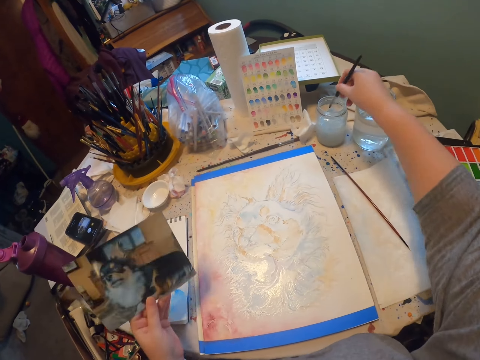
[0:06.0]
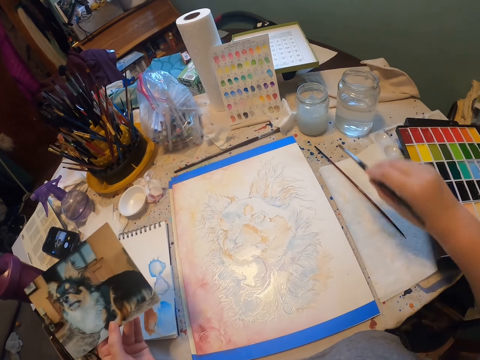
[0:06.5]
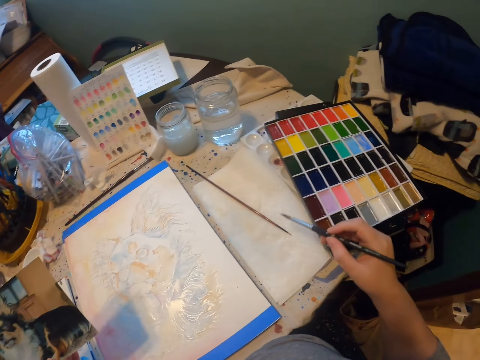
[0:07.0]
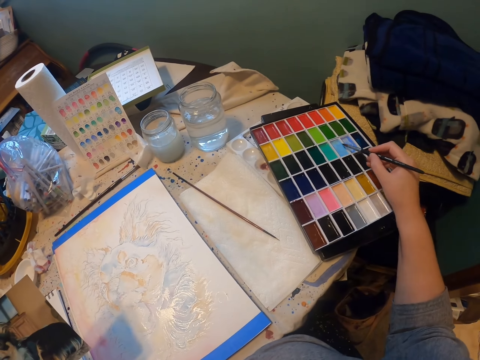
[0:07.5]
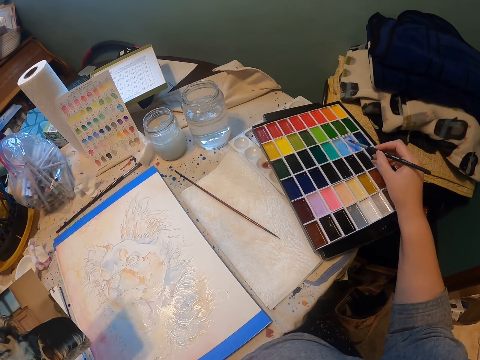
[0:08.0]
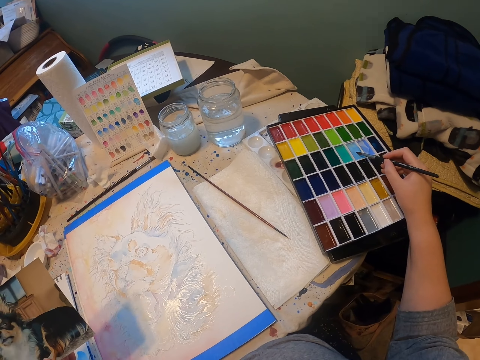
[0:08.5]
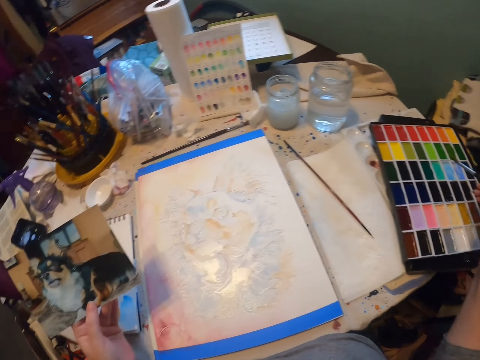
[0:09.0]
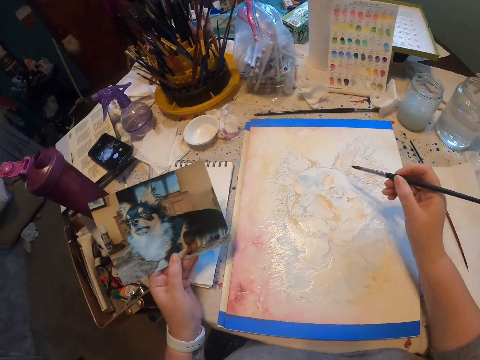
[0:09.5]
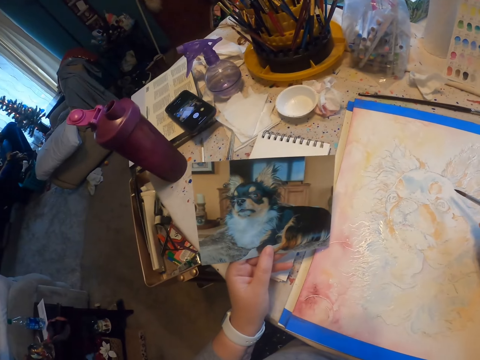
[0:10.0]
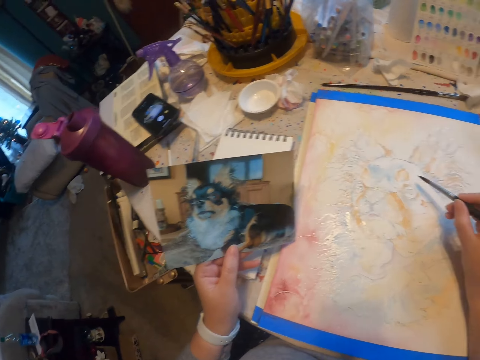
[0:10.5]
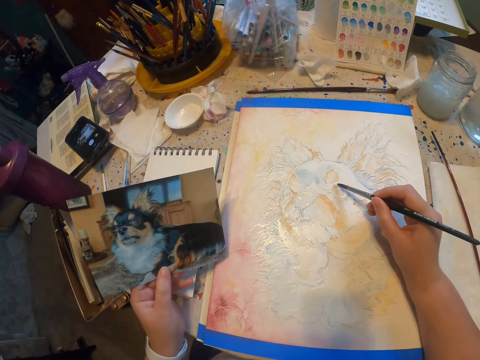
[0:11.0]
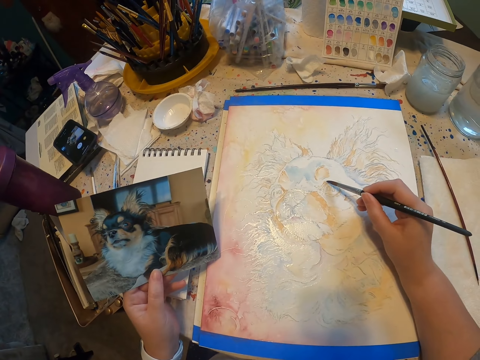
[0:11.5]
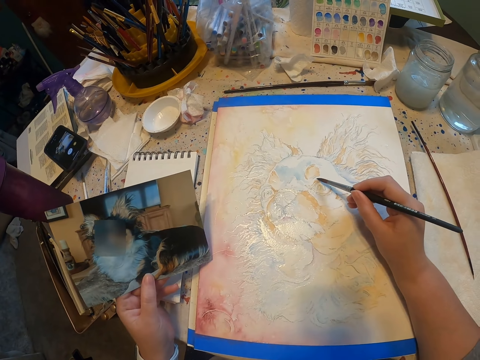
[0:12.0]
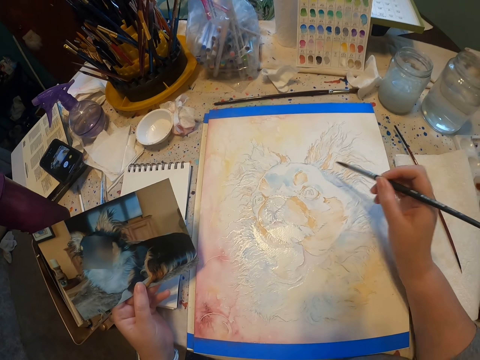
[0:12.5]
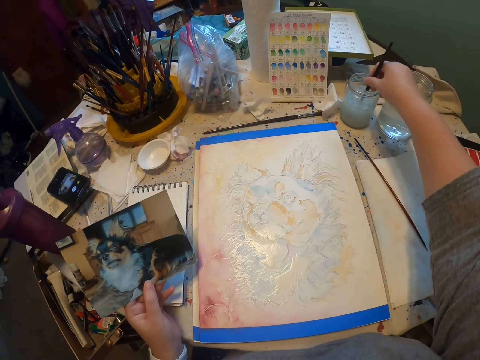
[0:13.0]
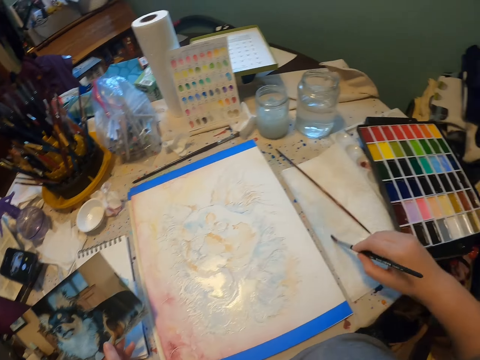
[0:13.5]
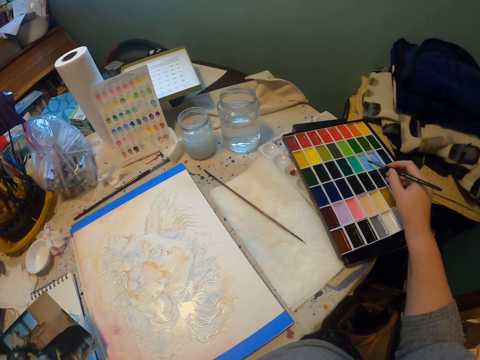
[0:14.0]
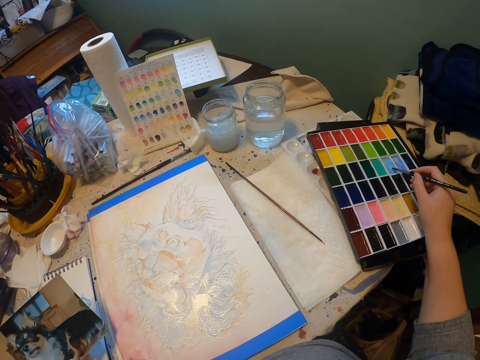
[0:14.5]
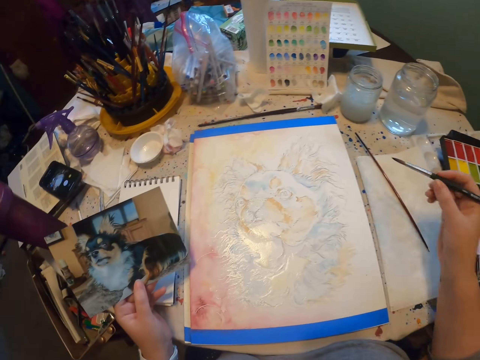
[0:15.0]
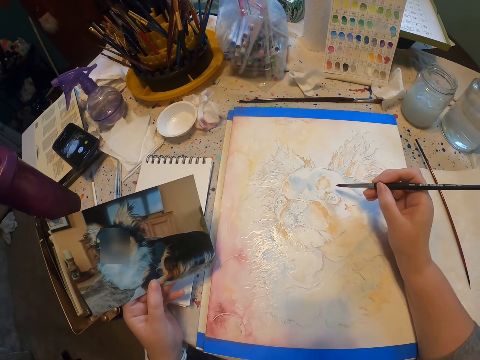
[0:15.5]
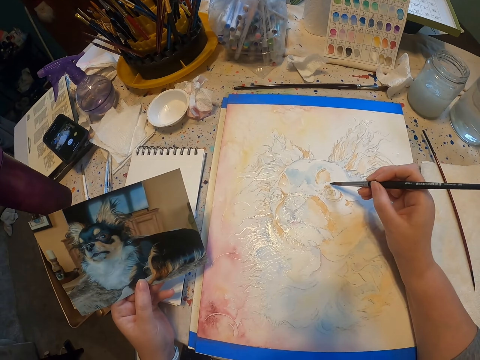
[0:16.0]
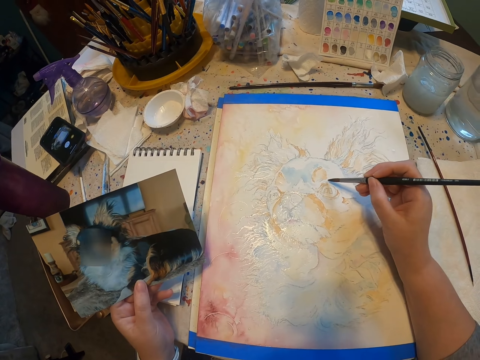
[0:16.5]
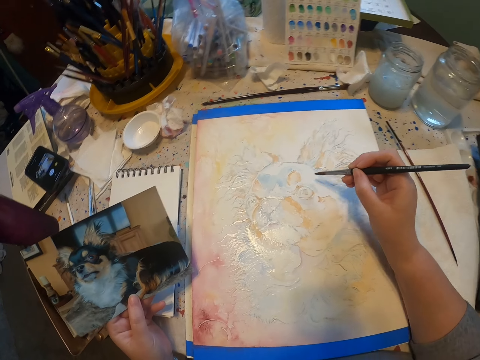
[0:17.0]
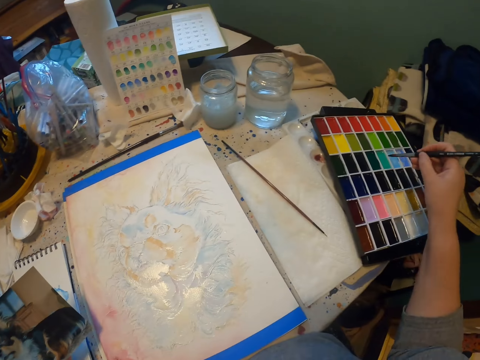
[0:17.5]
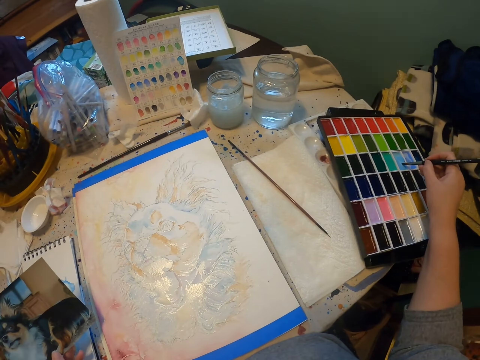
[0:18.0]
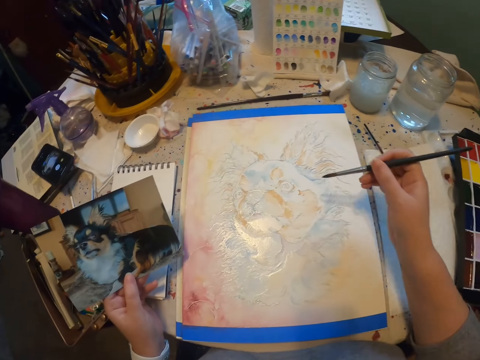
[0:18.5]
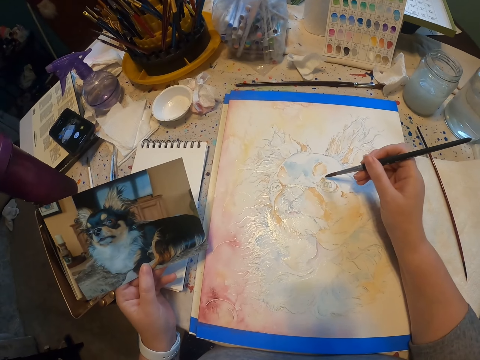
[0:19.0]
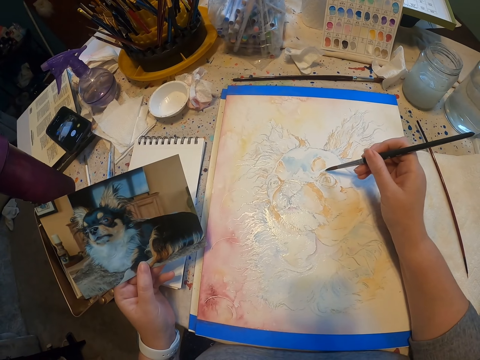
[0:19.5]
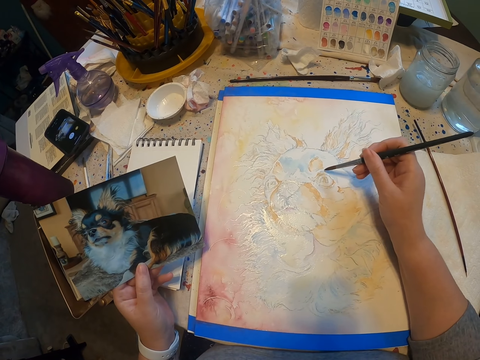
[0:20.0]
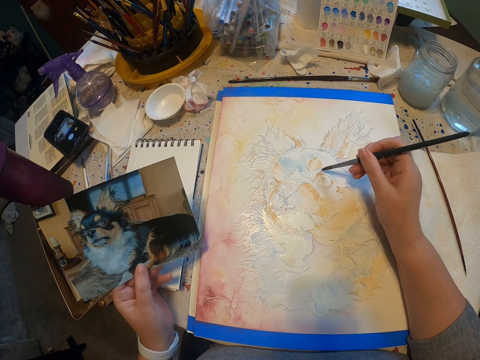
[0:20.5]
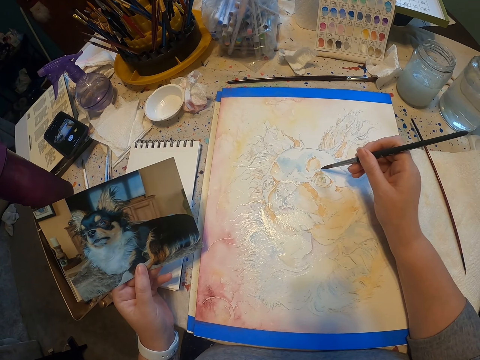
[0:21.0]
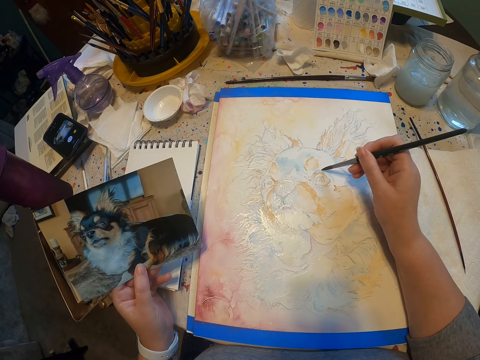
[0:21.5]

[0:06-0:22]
The camera wearer dips a paintbrush in water. They wipe the paintbrush, scoop paint with the paintbrush in a color set tray, and paint a portrait on the table. They dip the paintbrush in the water, wipe the paintbrush, scoop paint with the paintbrush in the color set tray, and paint the portrait on the table. They scoop paint with the paintbrush on the color set tray and paint the portrait on the table.

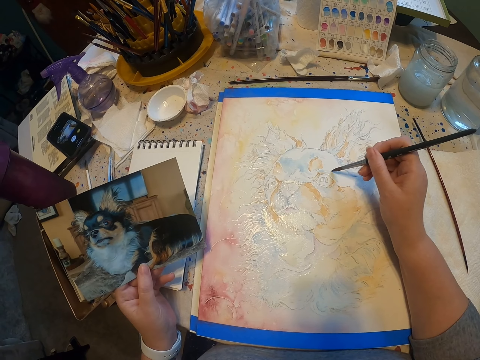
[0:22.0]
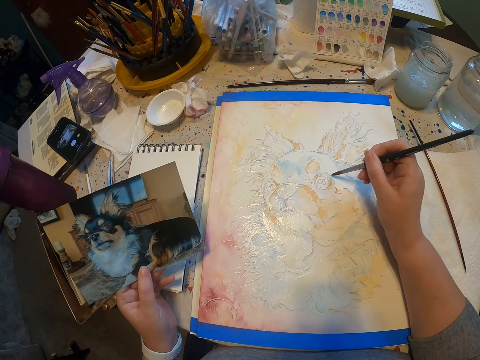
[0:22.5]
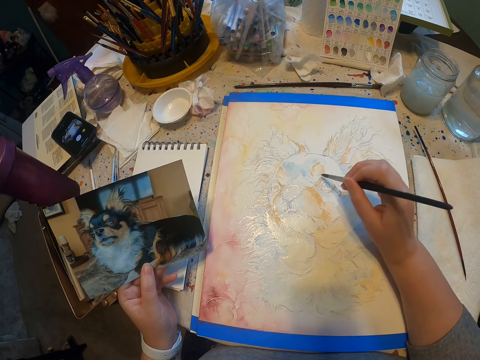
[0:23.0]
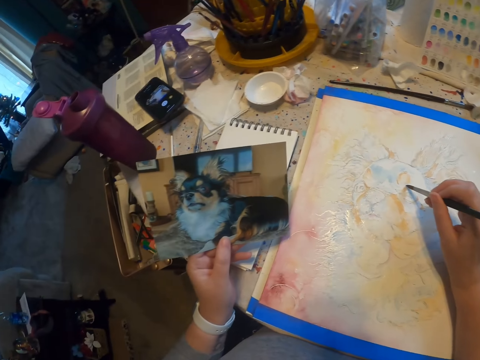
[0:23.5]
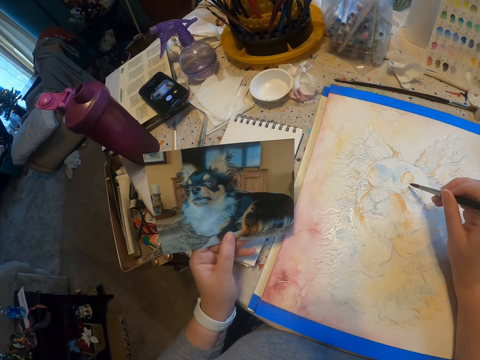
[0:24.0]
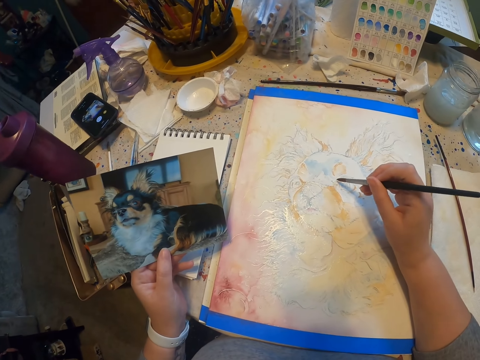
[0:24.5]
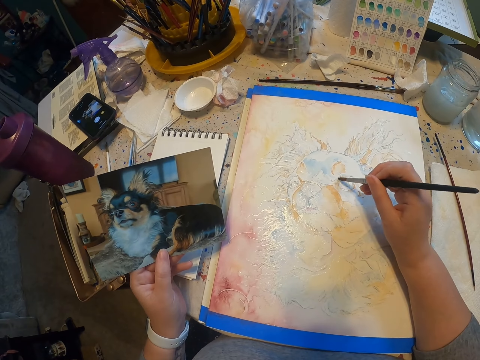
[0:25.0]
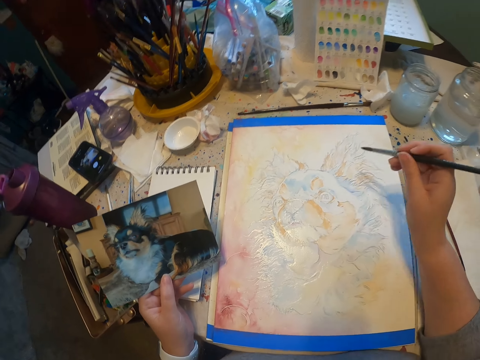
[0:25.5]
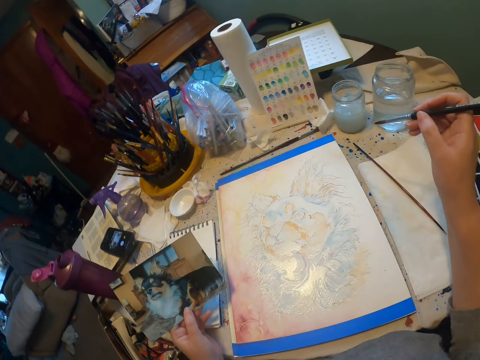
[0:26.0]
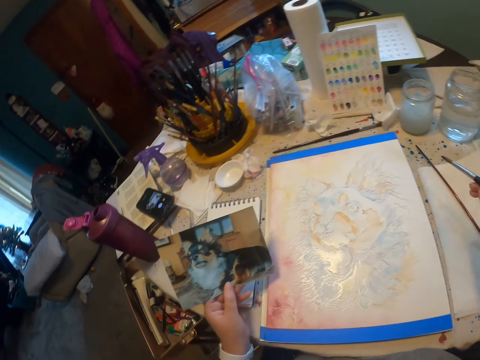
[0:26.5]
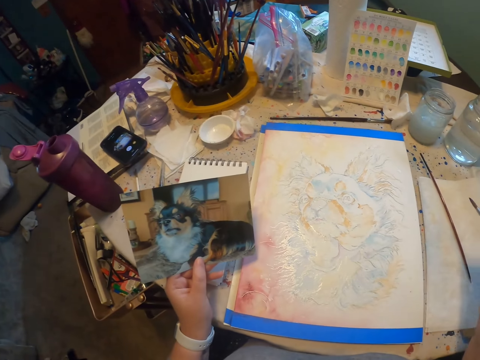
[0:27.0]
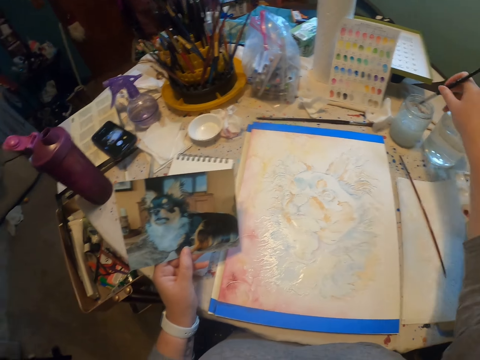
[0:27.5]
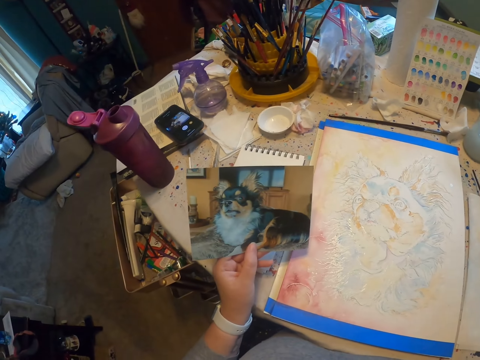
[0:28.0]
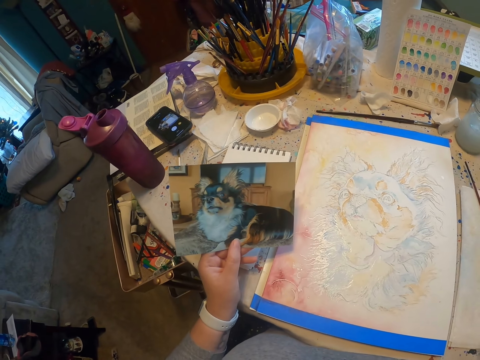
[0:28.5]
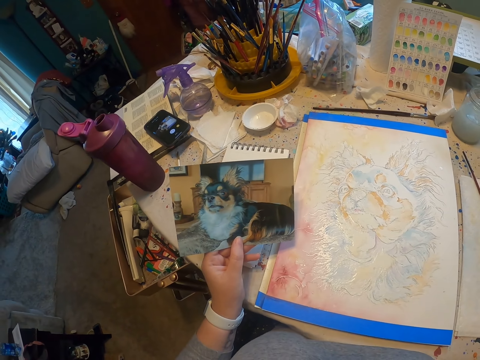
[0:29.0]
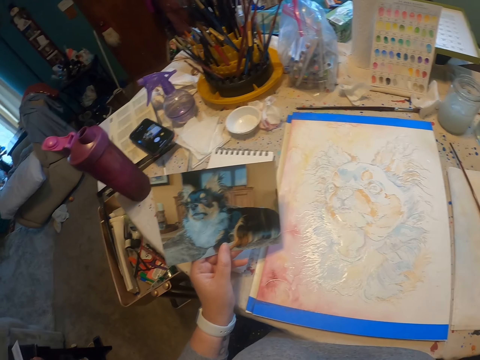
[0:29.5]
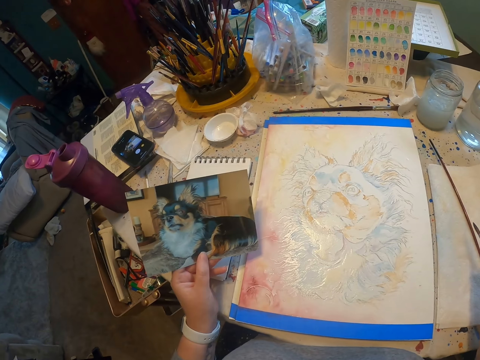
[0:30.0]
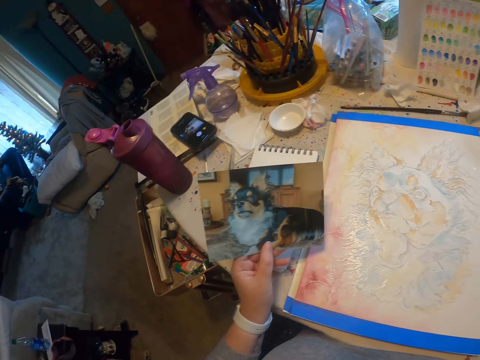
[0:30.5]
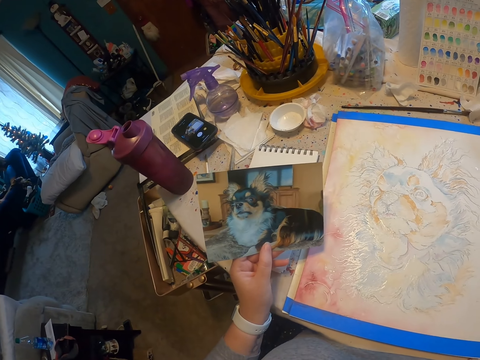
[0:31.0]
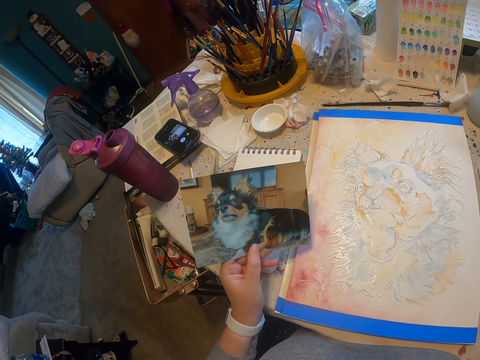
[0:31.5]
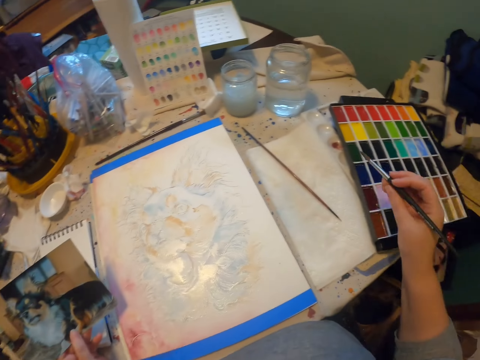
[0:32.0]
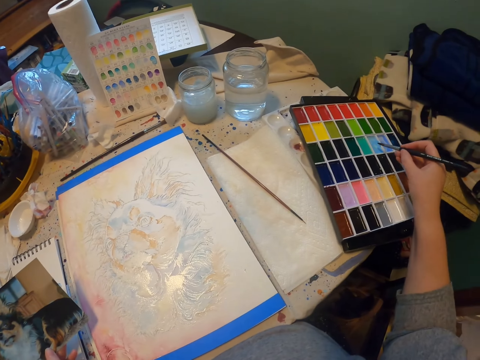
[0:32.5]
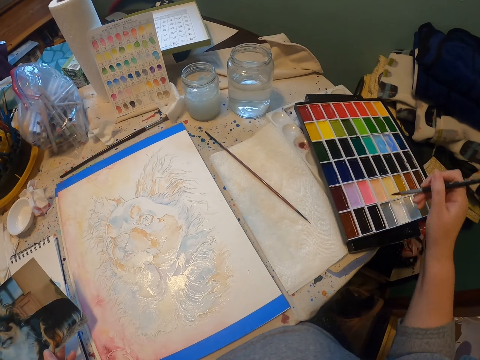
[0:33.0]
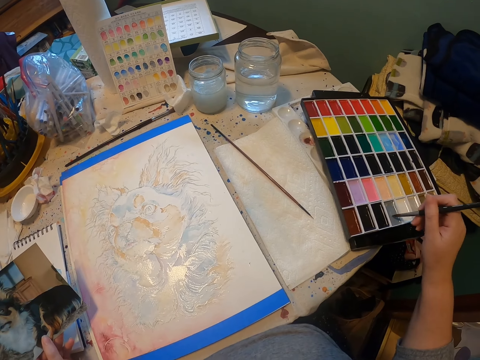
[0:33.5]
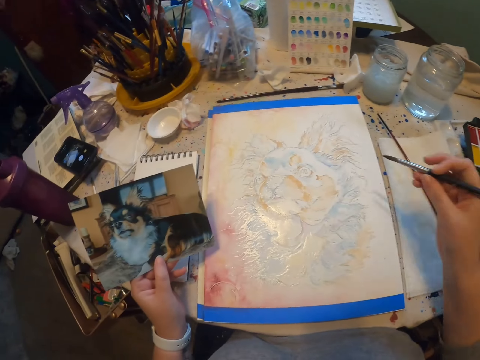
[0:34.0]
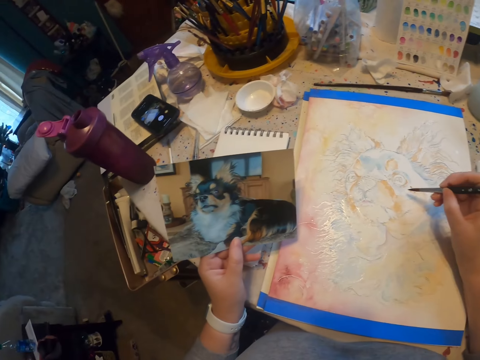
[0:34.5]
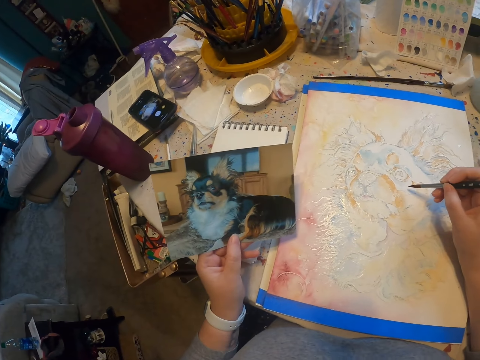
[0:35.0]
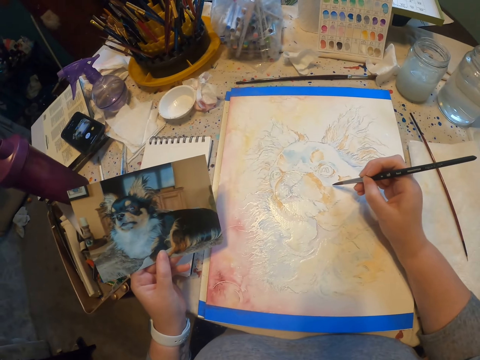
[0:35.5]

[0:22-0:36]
The camera wearer looks at a picture in the left hand. They dip a paintbrush in water, wipe the paintbrush, scoop paint with the paintbrush on a color paint tray, and paint a portrait on the table.
